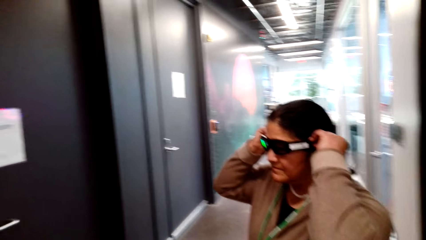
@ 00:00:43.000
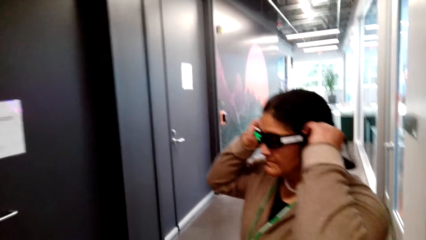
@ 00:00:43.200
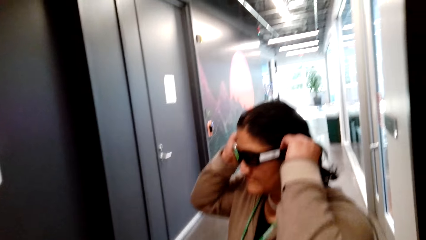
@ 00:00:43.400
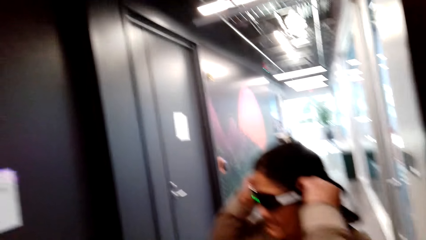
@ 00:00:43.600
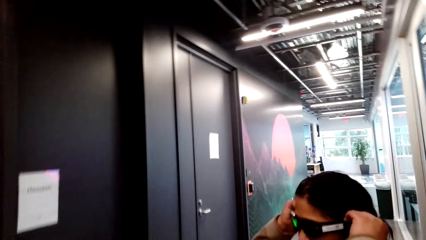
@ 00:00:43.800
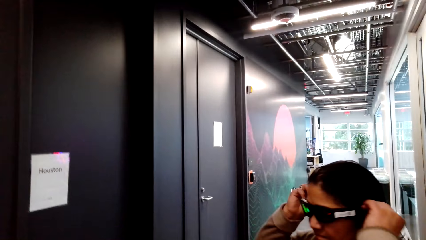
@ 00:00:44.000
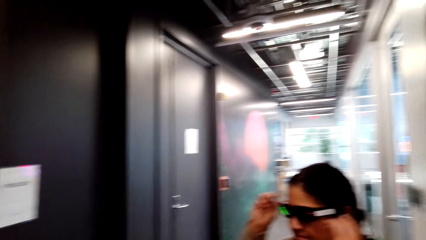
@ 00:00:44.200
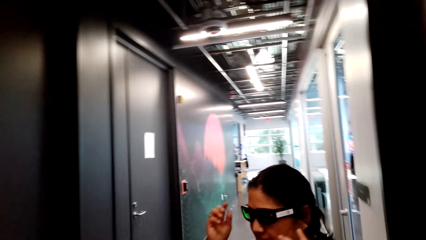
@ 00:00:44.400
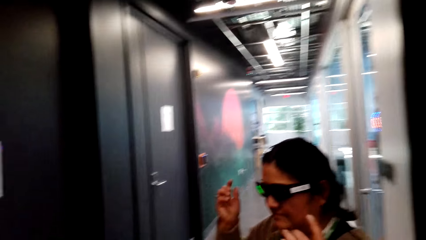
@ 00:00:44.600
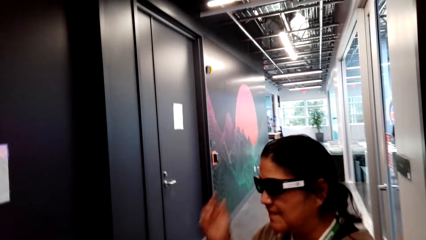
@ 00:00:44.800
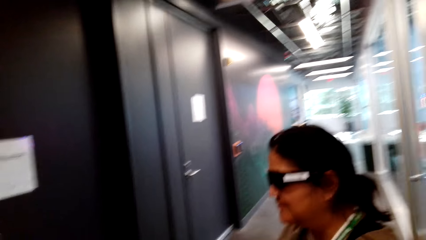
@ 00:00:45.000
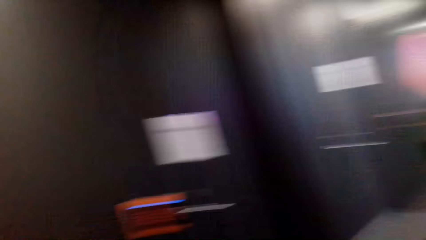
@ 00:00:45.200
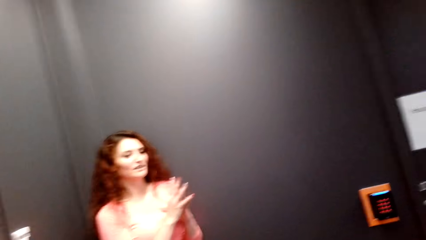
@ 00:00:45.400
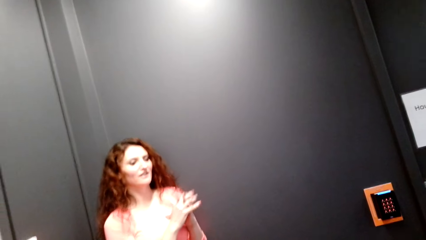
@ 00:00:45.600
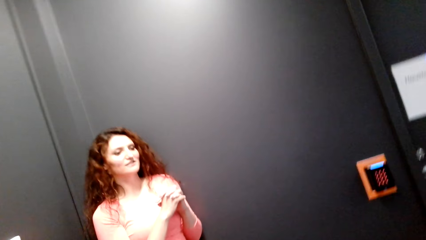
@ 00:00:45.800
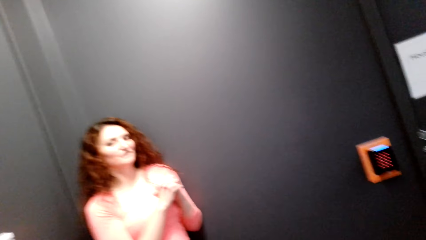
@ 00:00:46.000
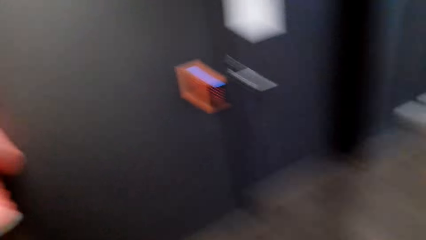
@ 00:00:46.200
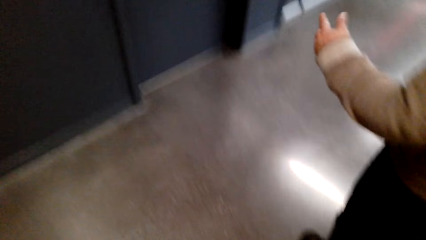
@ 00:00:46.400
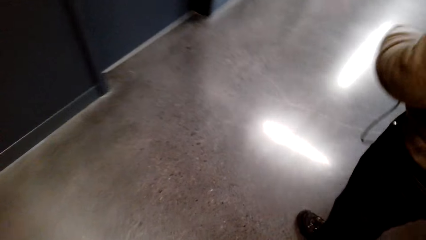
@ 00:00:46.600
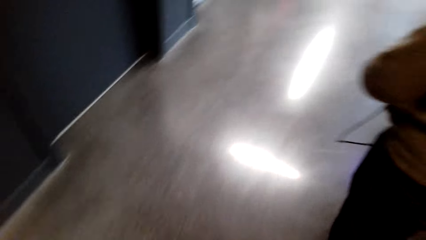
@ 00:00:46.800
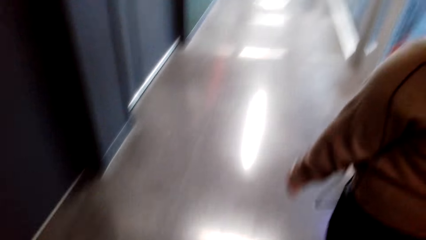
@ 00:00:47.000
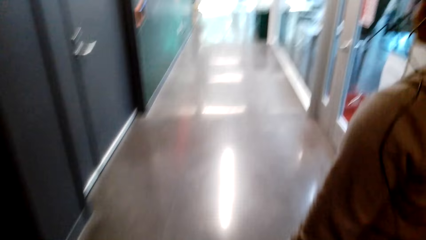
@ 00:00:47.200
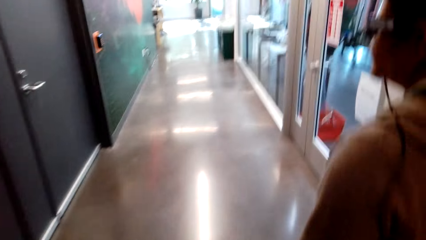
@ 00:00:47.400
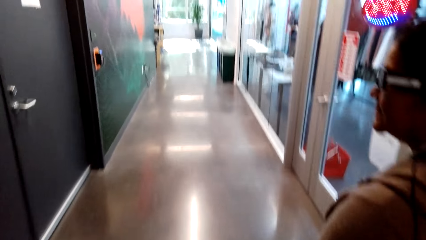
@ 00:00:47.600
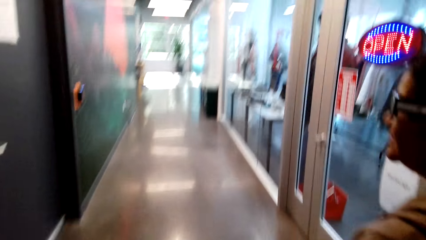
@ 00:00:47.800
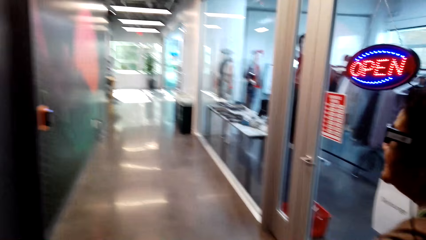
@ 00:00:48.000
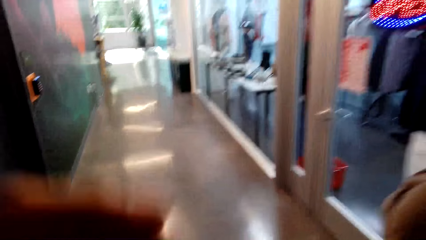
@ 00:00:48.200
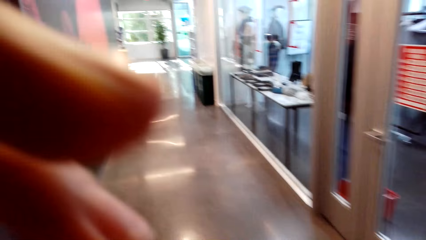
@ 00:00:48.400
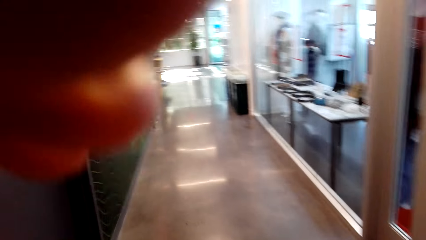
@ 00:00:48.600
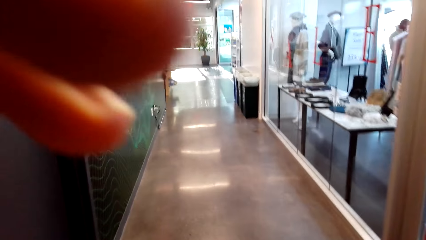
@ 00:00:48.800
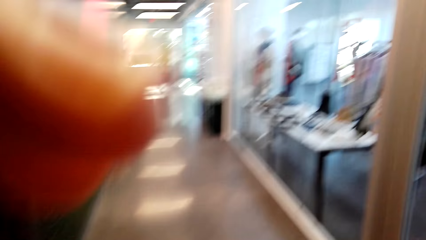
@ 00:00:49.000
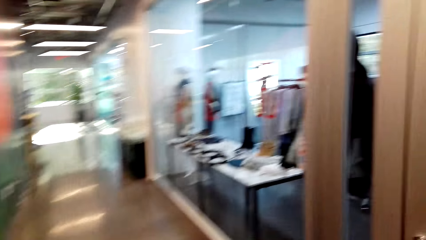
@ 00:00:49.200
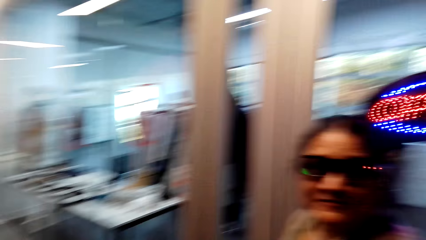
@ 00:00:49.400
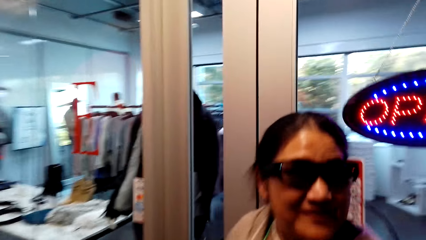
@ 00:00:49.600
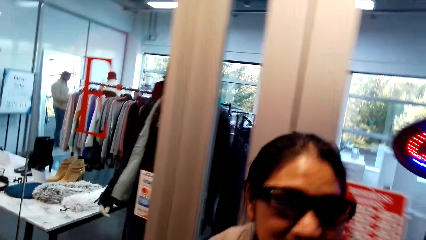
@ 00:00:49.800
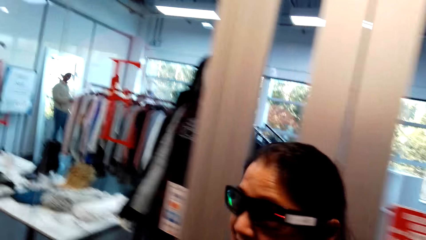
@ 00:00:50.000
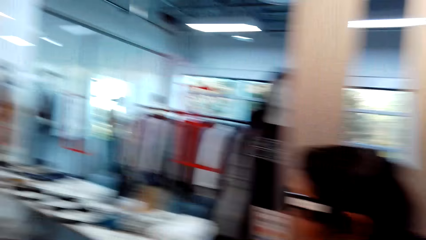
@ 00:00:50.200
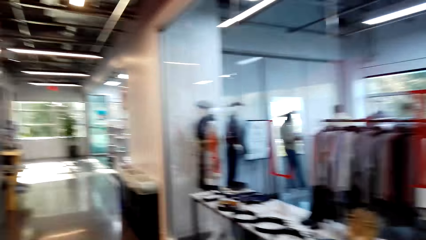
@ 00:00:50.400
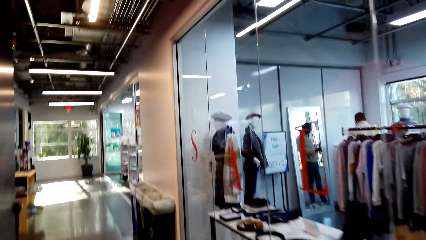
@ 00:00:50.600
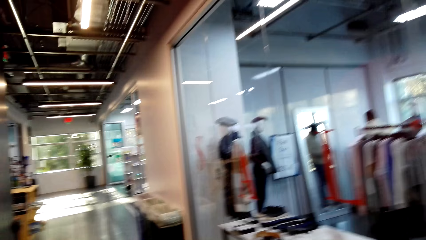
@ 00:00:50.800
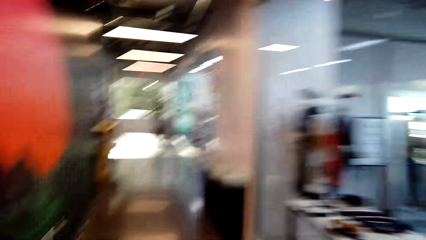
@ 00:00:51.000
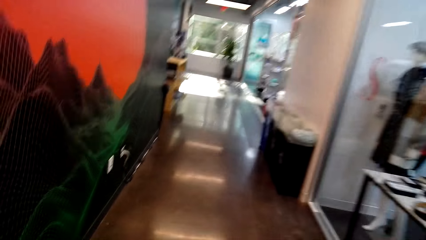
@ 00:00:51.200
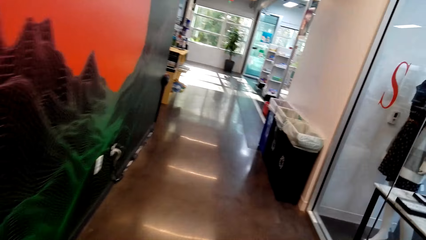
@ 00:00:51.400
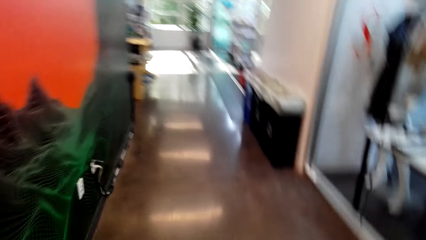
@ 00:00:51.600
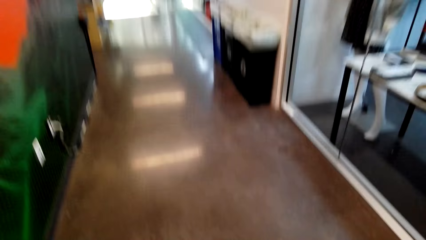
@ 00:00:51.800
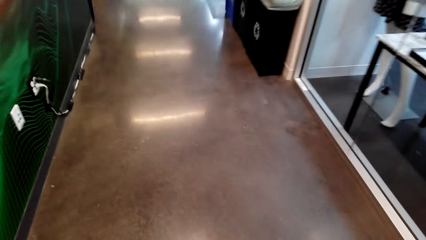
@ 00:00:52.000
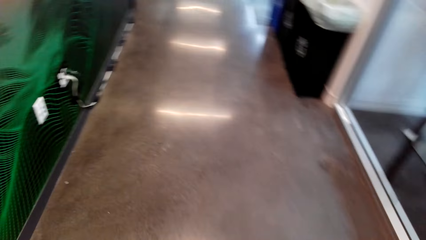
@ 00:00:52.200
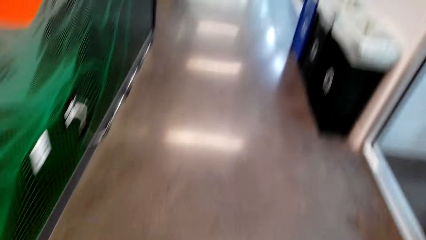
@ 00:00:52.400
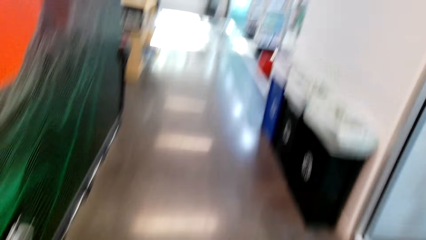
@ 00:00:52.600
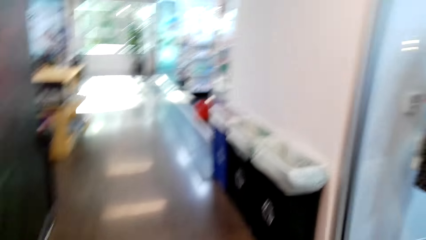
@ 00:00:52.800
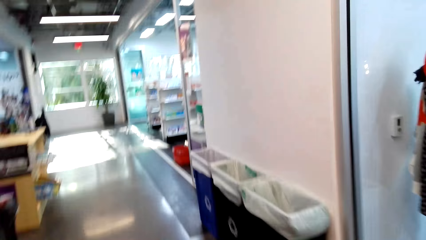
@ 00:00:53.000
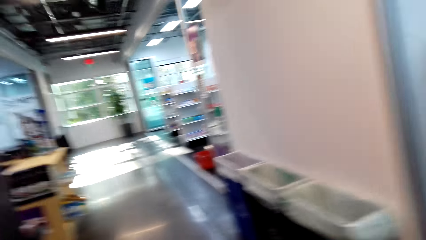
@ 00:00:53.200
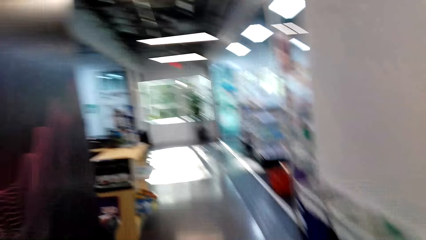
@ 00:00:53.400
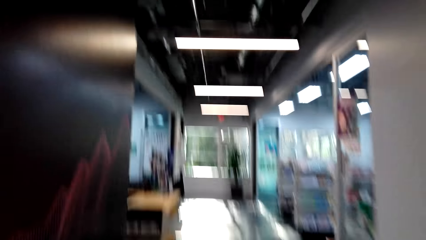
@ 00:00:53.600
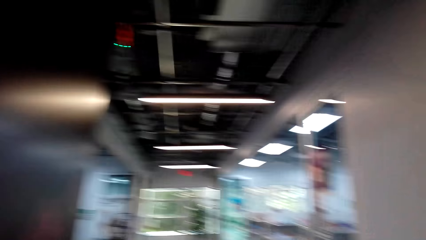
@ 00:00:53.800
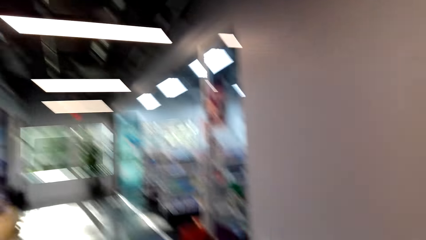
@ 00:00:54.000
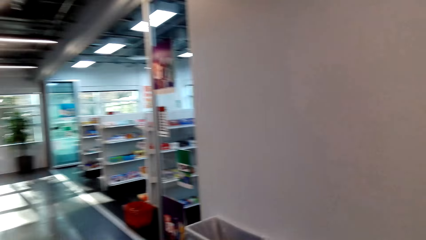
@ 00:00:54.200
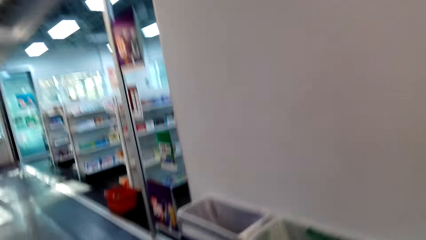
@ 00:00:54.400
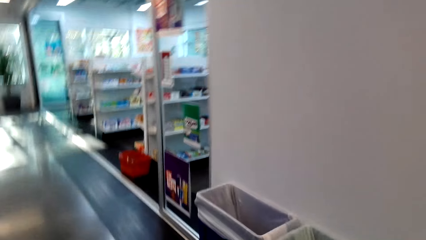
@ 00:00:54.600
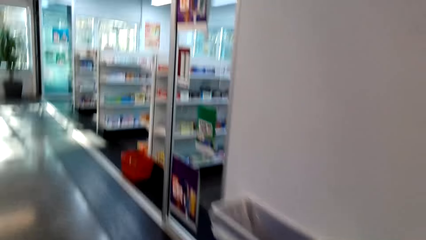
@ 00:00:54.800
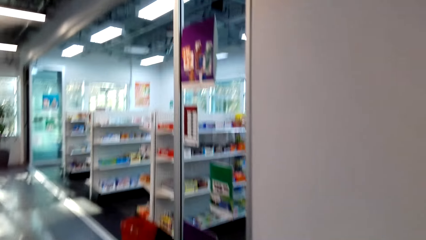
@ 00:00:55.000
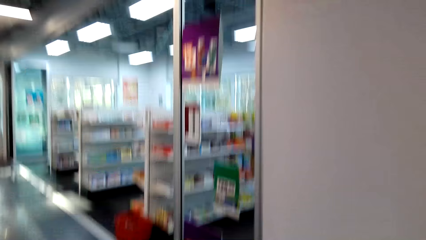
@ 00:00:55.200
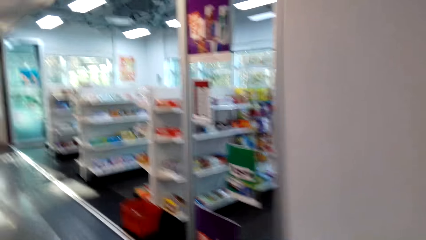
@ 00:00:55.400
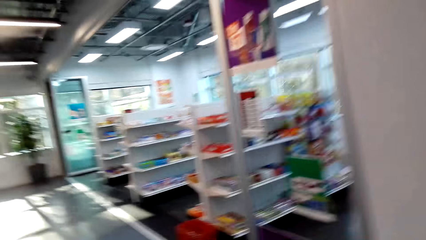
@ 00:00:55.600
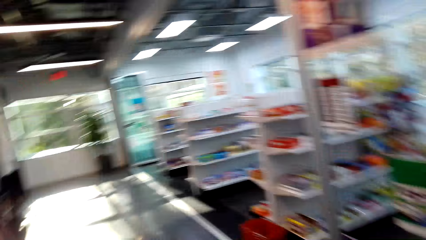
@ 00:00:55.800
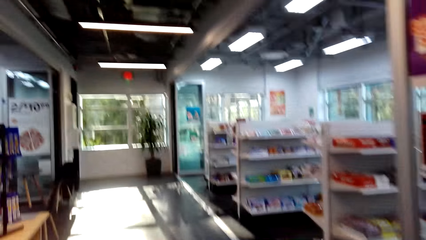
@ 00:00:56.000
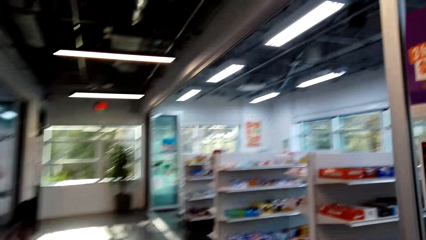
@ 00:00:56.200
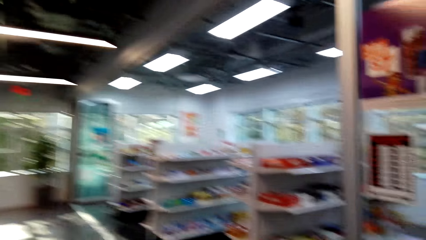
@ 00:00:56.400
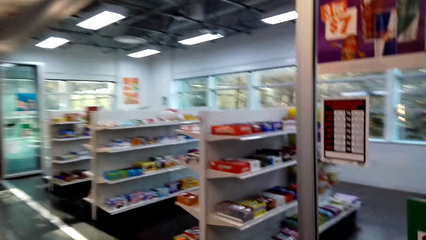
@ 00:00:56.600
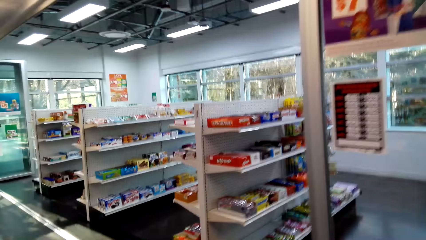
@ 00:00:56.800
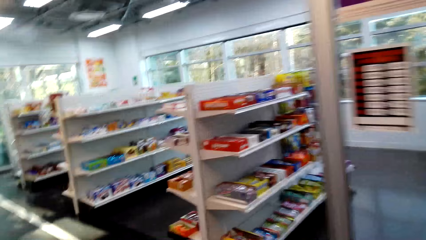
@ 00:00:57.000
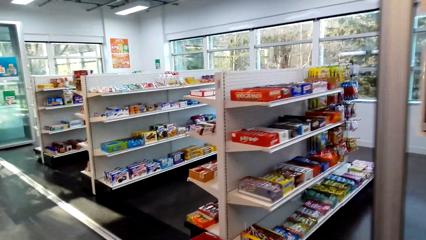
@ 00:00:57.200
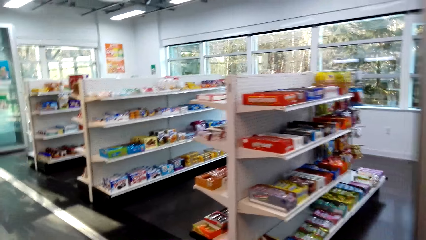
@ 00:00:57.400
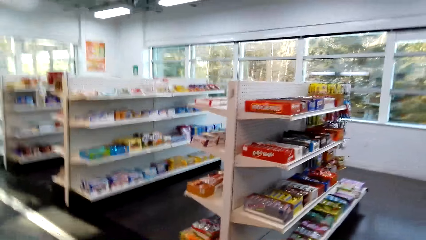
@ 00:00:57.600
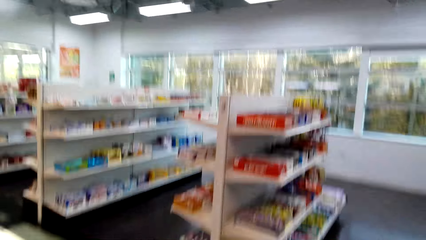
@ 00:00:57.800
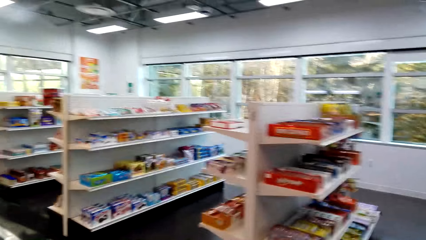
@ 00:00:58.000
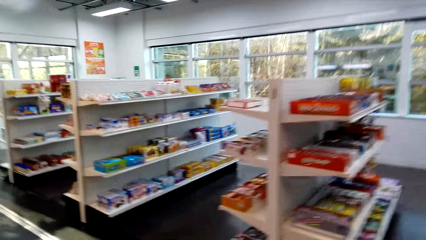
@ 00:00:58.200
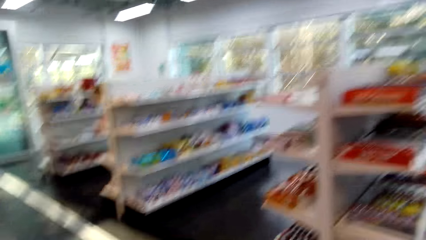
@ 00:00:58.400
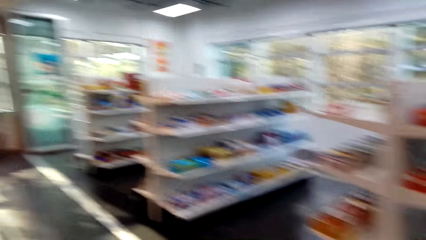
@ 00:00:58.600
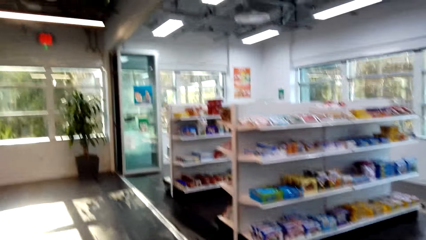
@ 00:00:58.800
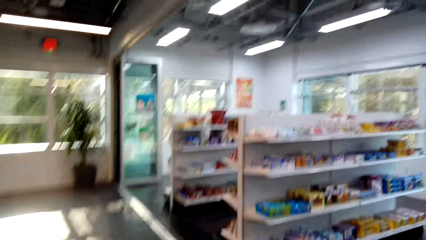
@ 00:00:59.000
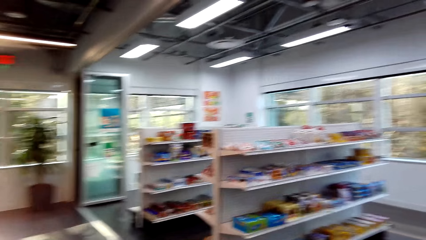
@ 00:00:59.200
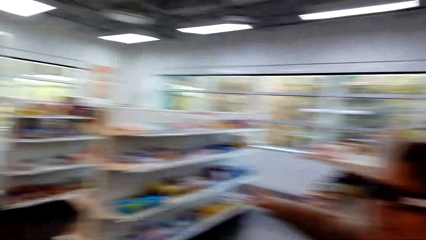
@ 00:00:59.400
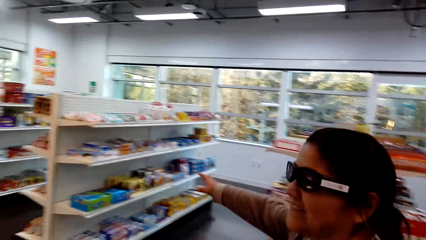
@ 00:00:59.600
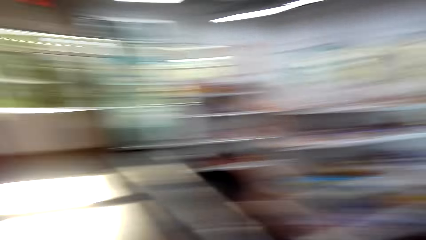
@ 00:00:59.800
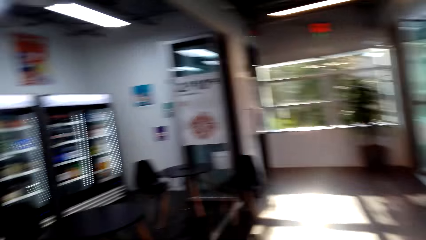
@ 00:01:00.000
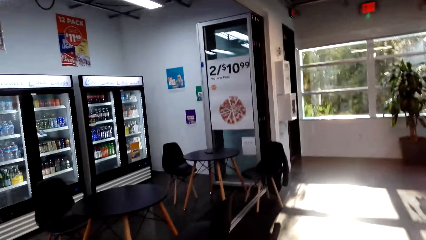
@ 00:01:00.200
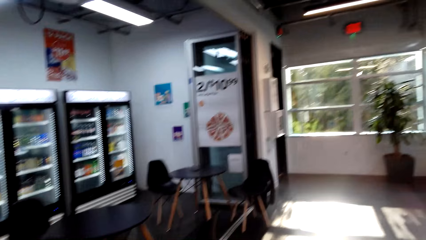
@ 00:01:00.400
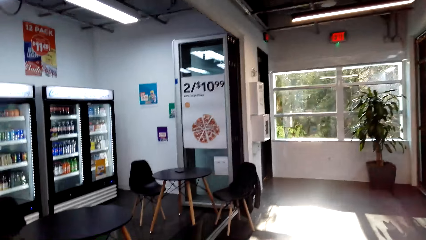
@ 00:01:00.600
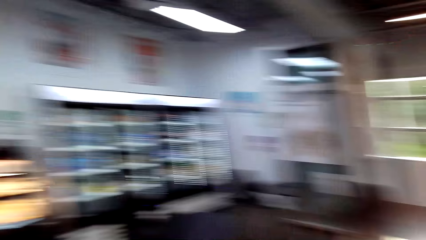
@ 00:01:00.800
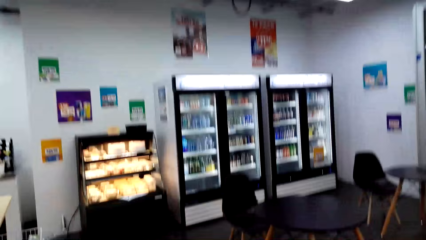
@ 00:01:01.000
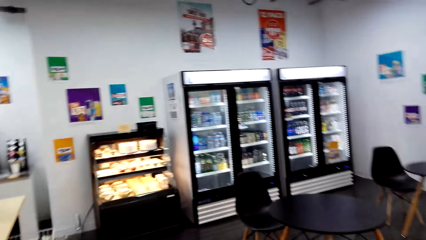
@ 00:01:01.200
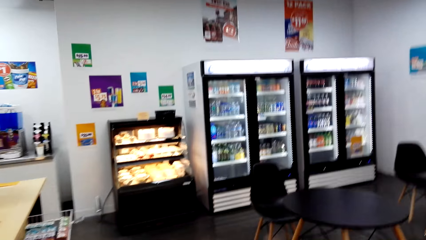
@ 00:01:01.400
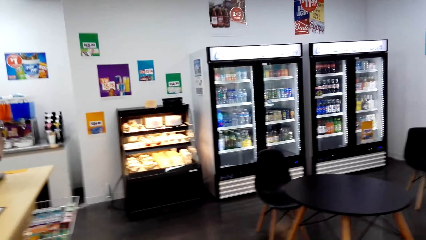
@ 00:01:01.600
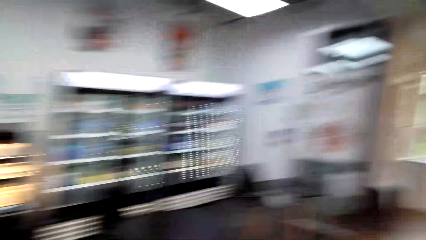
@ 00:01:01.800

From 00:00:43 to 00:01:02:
A lady walks in the building. The camera wearer walks around, touches the PogoCam, and looks around the supermarket. The lady gestures out.
